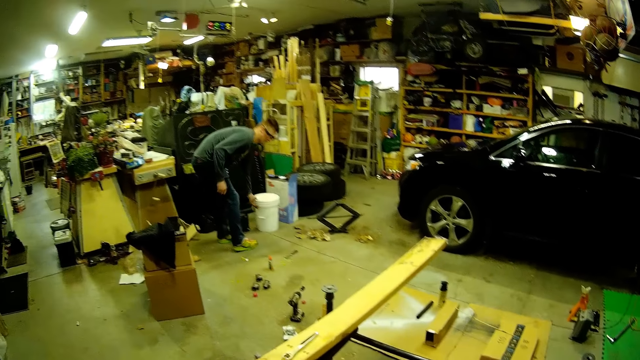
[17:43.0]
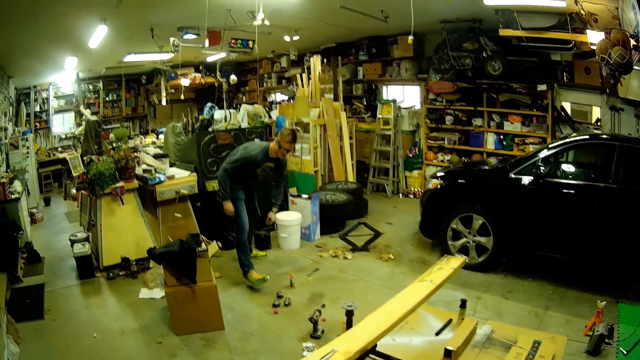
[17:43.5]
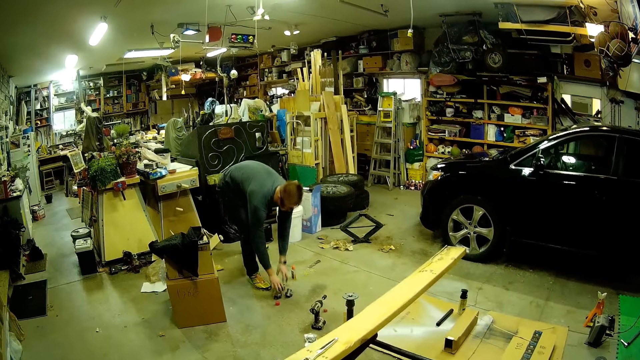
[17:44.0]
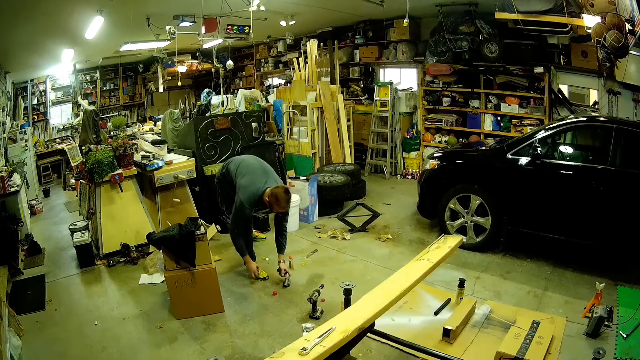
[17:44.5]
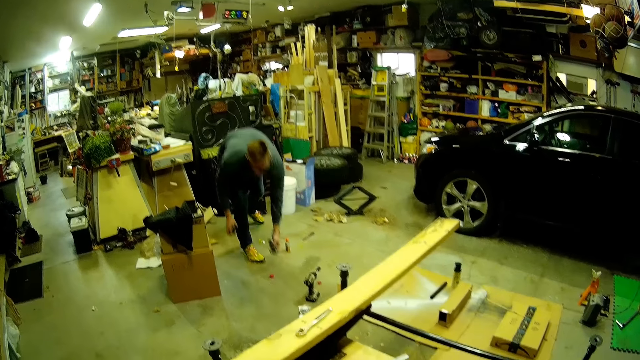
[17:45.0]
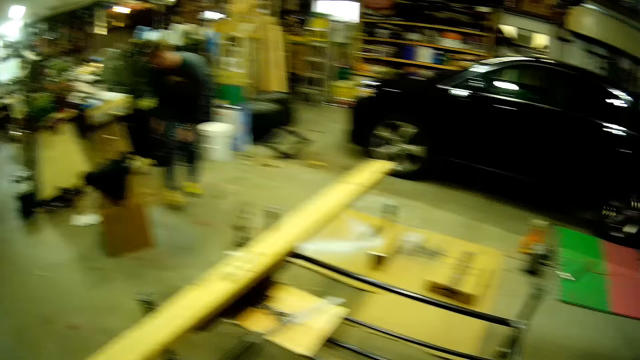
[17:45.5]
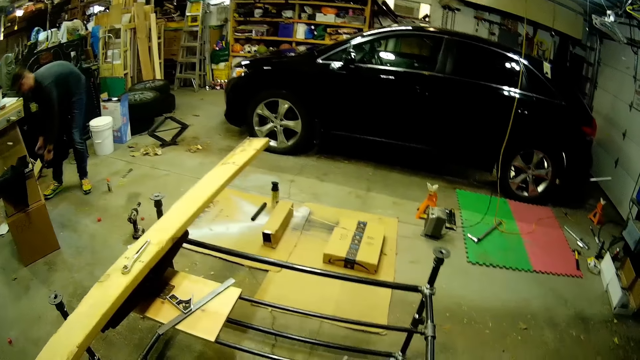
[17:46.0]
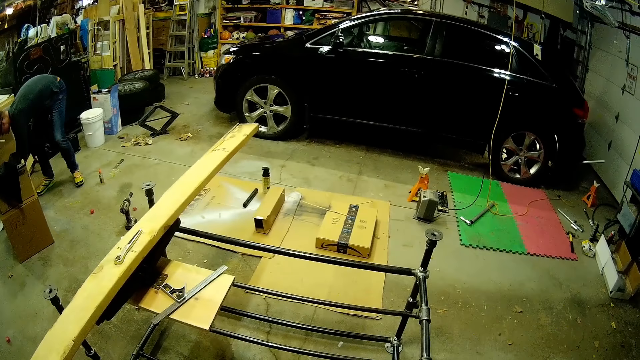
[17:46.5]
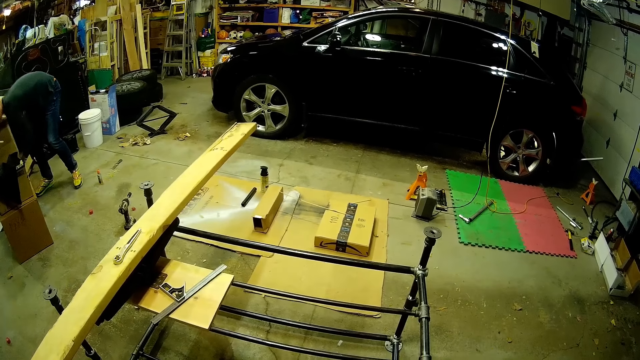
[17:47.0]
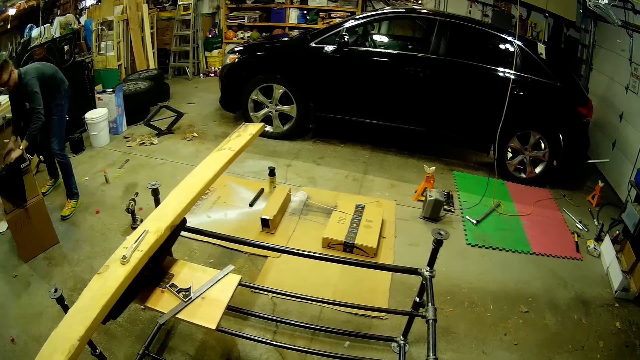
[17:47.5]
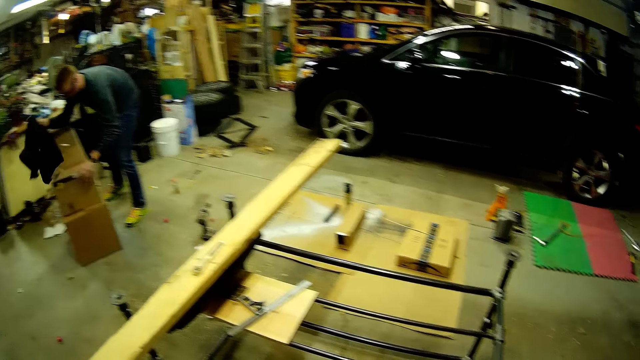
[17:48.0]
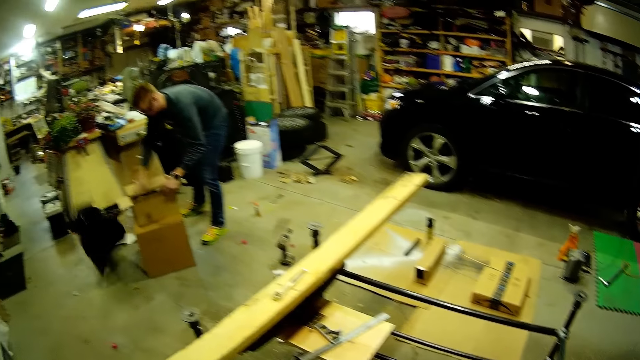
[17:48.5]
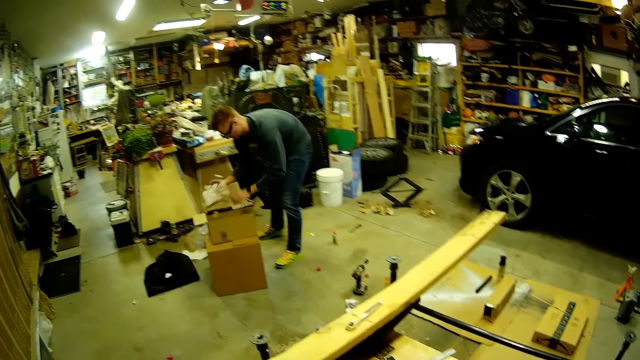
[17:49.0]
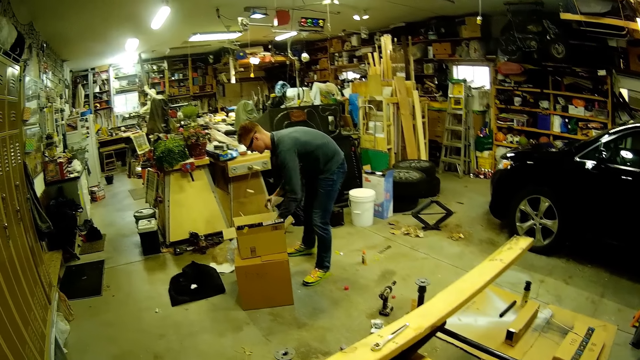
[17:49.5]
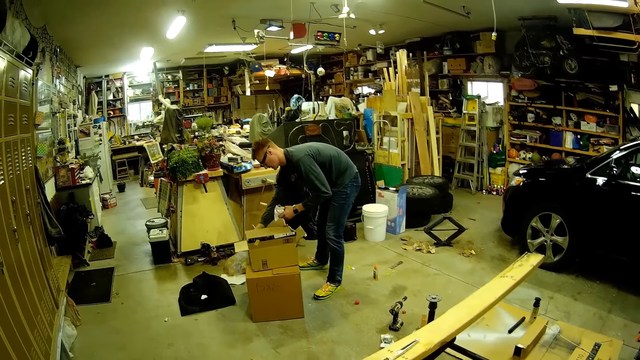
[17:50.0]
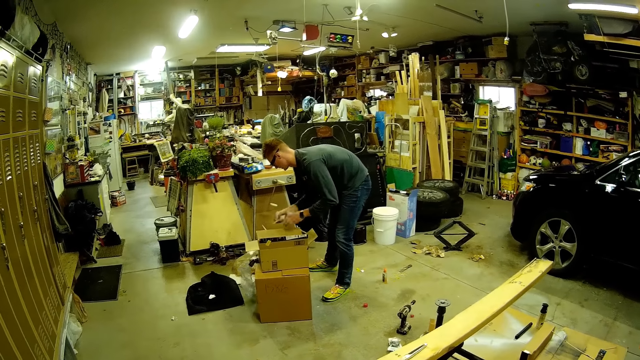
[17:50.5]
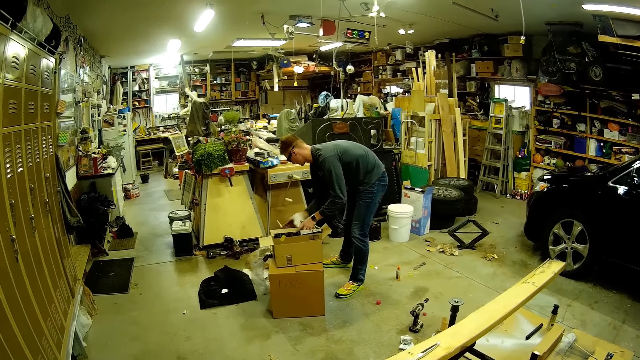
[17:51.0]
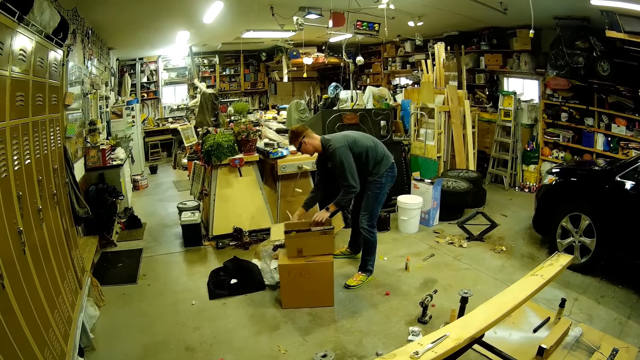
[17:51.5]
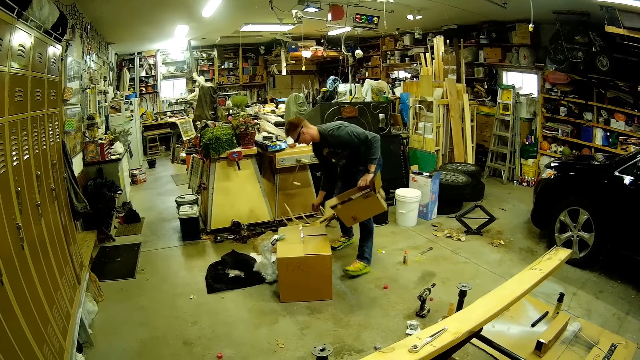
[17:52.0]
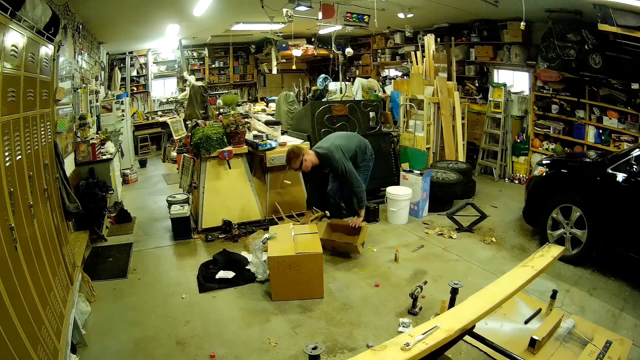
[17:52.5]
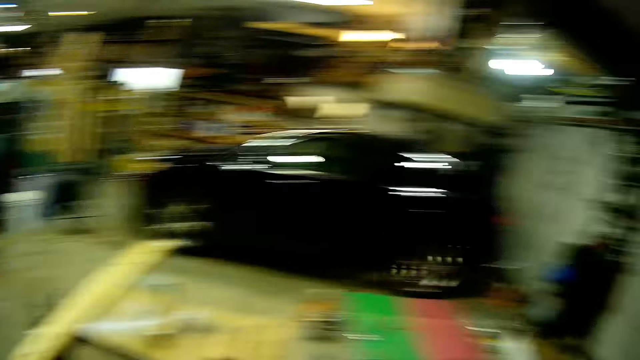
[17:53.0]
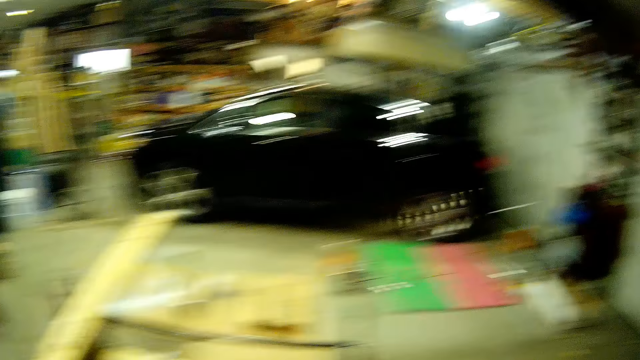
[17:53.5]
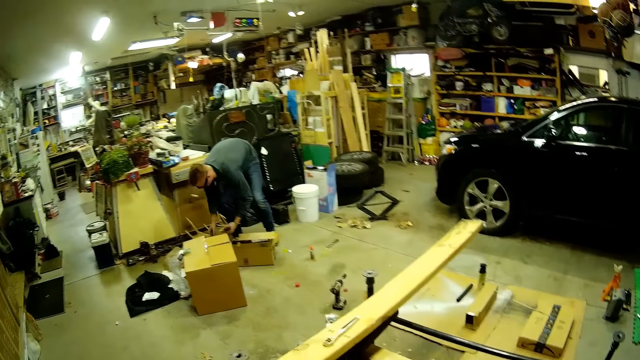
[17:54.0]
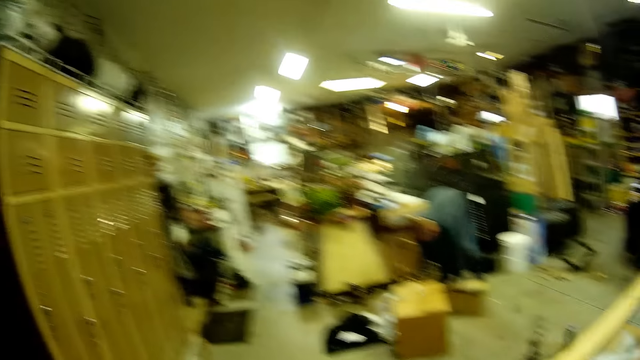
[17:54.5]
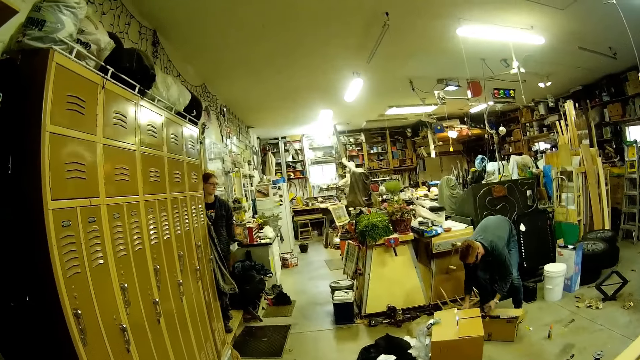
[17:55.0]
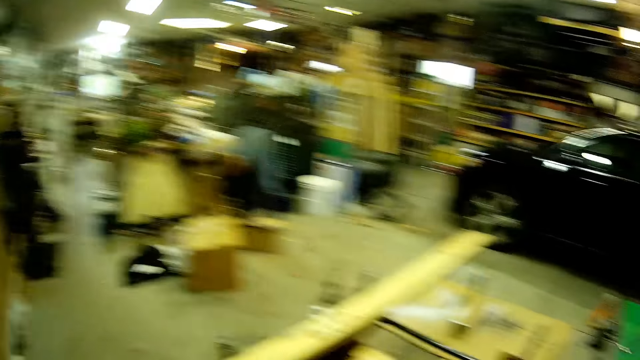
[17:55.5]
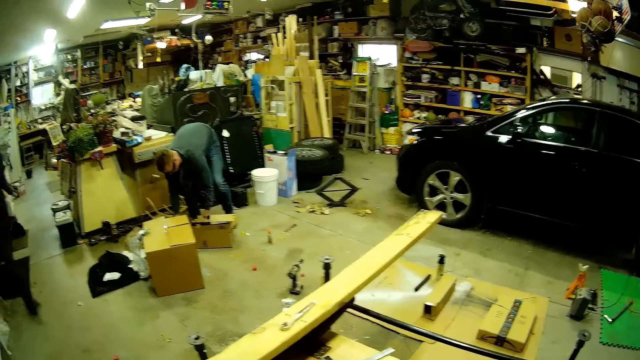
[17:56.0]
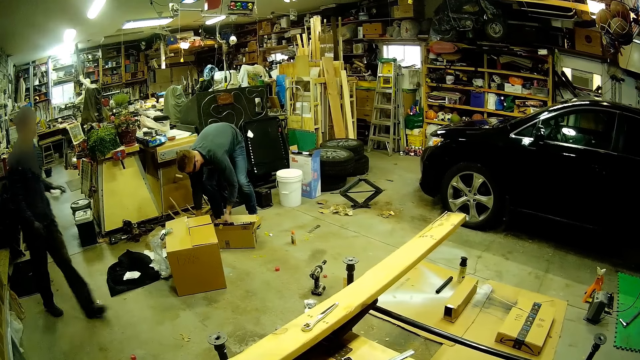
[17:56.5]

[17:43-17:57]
A man drops a plastic bucket on the ground. He picks metal joints on the ground with both hands and drops the metal joints on the ground. He picks a black cloth on a carton box with his right hand and throws the black cloth on the ground. He picks a piece of paper from the carton box. He empties the carton box with both hands. He picks a piece of paper from the carton box again. He puts the piece of paper on the floor. He puts the piece of paper on the floor again. He lifts the carton box and places the carton box on the ground. The camera wearer looks around the workshop. The man packs the joints into the empty carton box. A woman walks around the workshop.

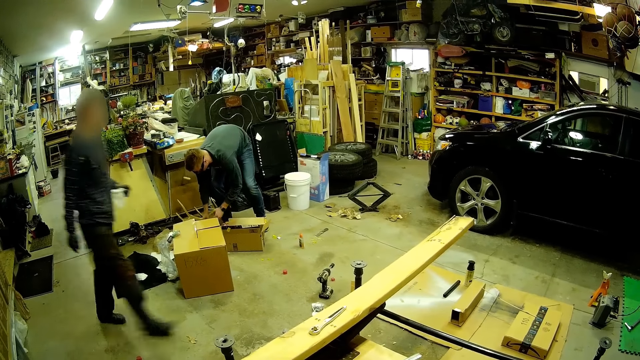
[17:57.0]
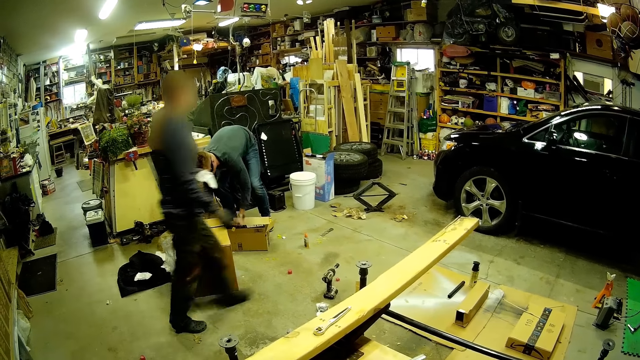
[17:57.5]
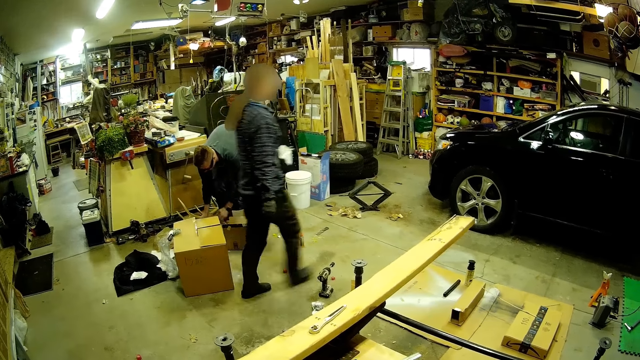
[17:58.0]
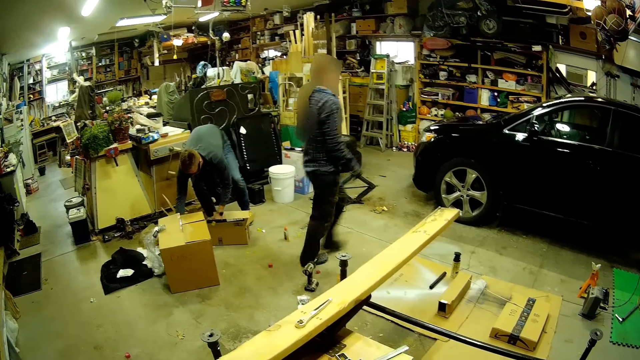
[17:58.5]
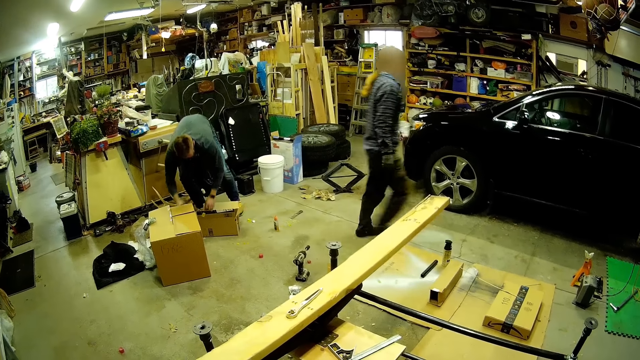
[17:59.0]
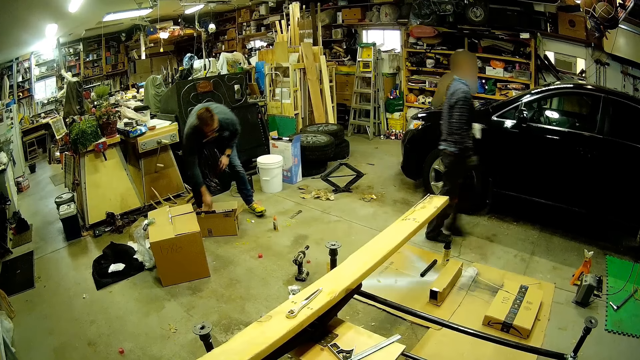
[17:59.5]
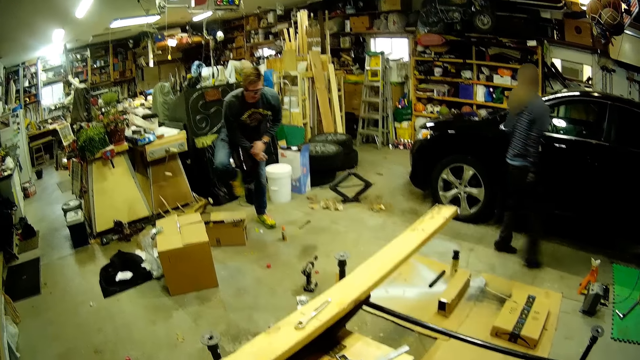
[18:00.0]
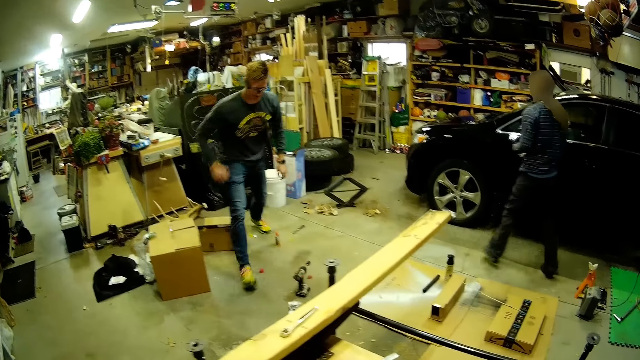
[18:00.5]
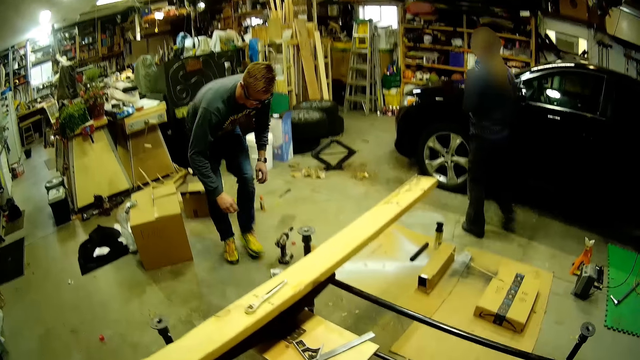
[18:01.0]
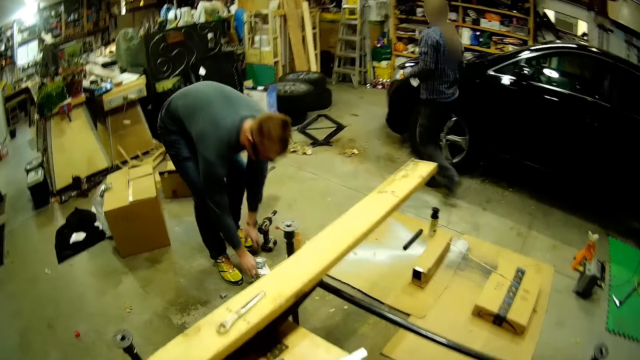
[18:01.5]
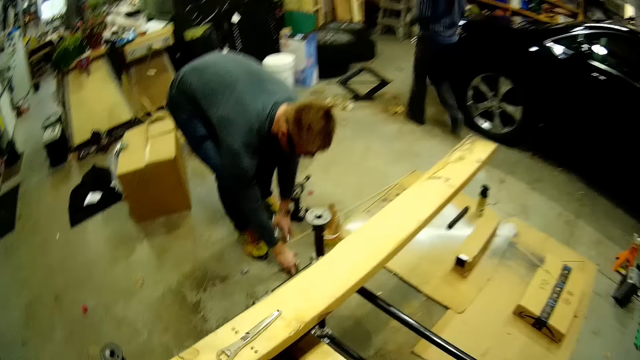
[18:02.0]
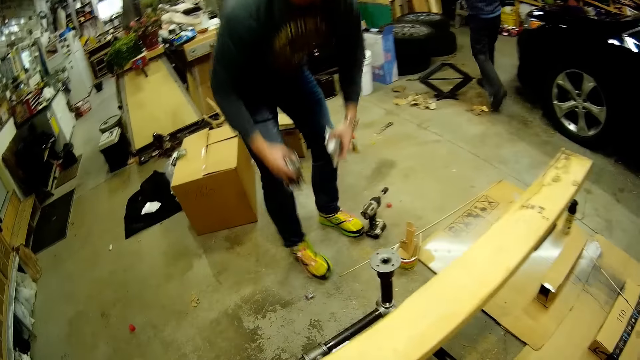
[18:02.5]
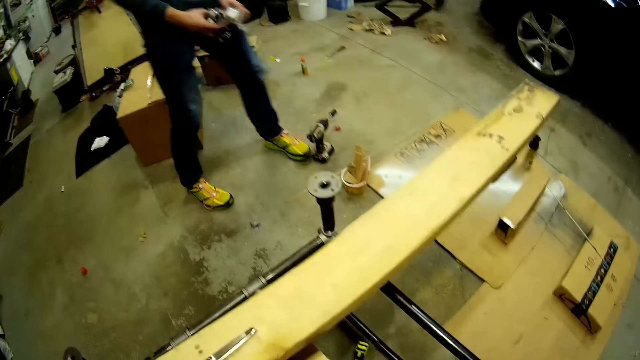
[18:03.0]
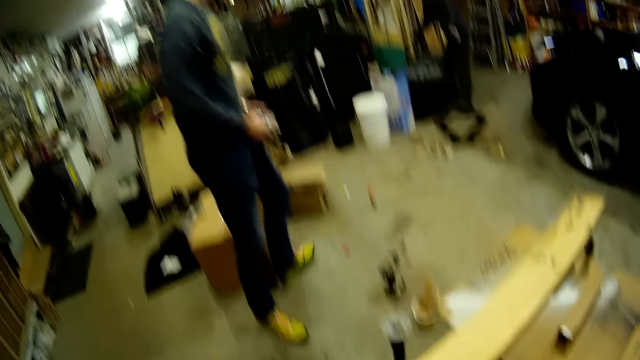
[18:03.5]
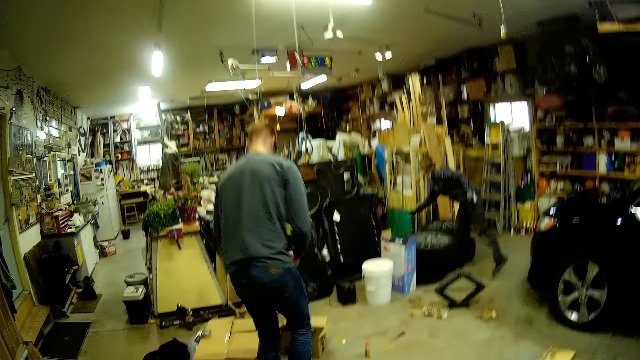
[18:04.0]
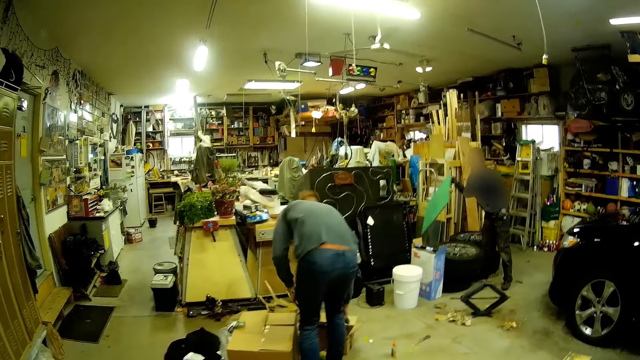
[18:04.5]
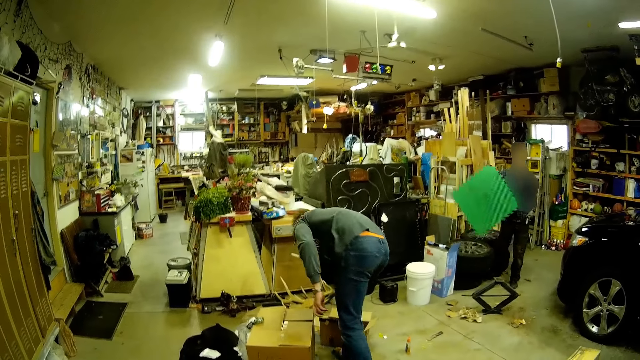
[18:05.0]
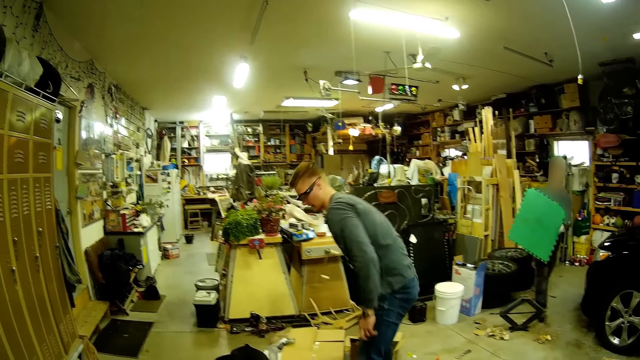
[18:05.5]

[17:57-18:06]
A woman walks past the camera wearer. A man walks around the workshop. The man picks metal parts on the ground with both hands. The woman picks a green board from the floor with her right hand. The man puts the metal parts into the carton box. The woman walks around the workshop and carries the green board with both hands.
